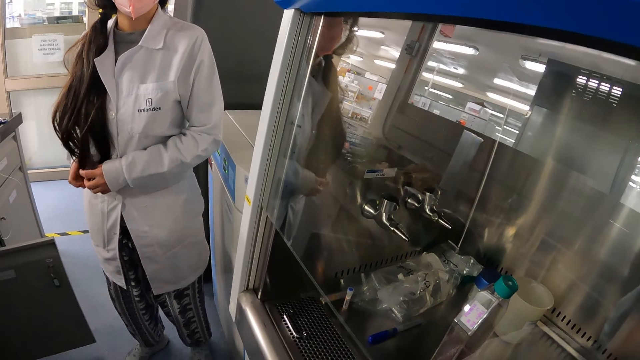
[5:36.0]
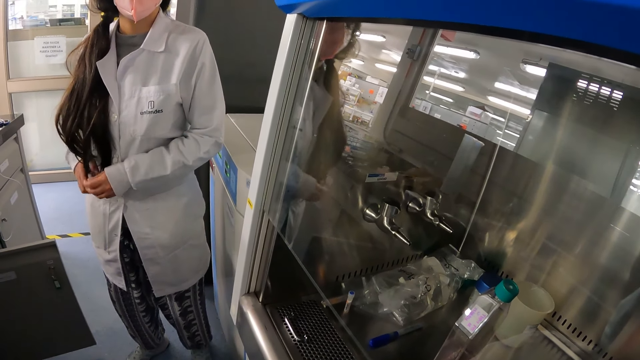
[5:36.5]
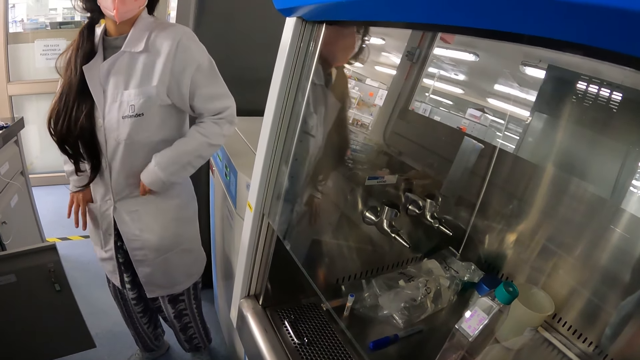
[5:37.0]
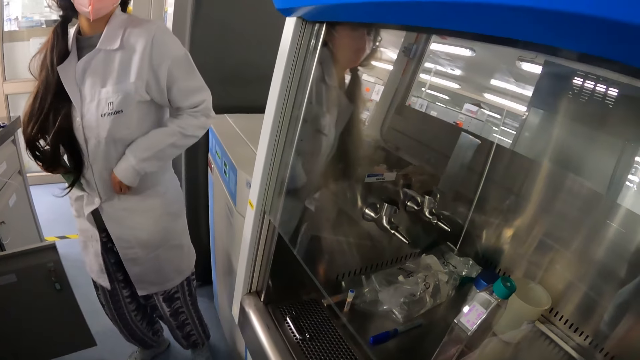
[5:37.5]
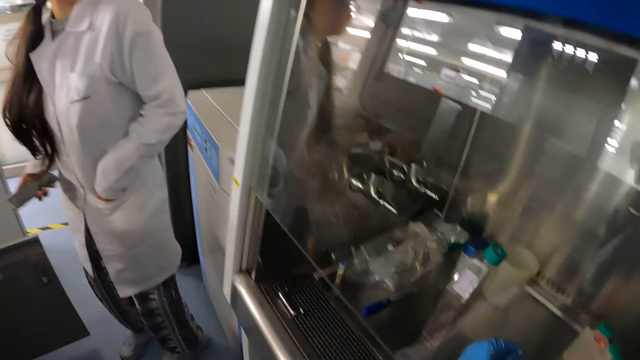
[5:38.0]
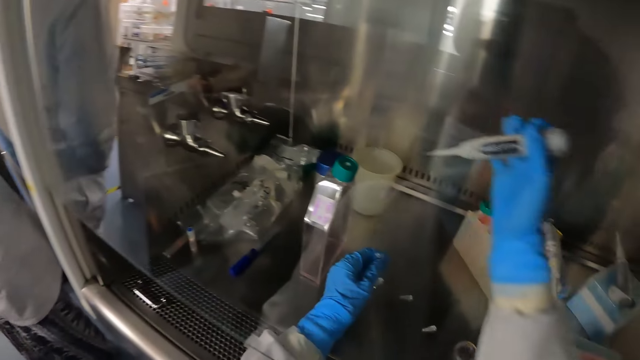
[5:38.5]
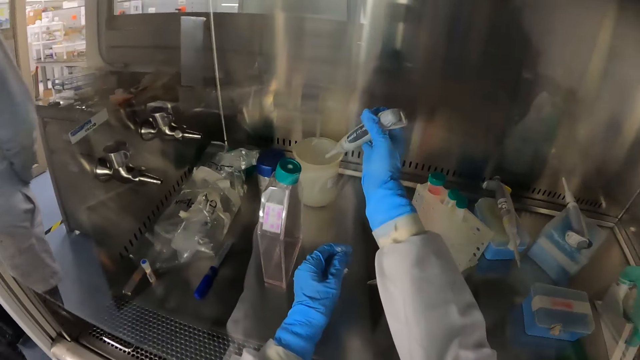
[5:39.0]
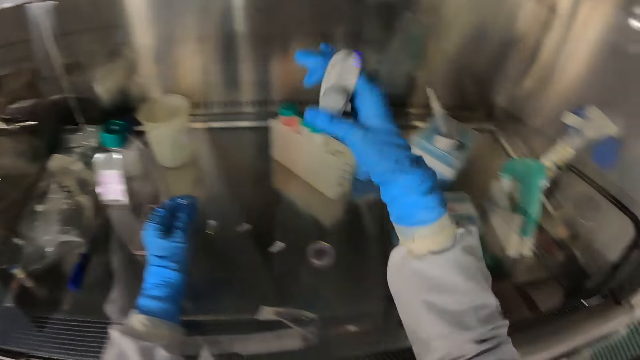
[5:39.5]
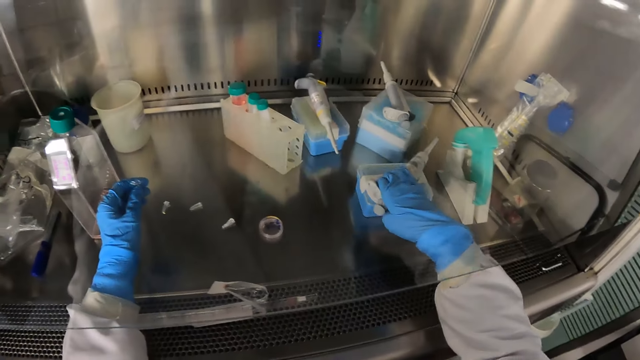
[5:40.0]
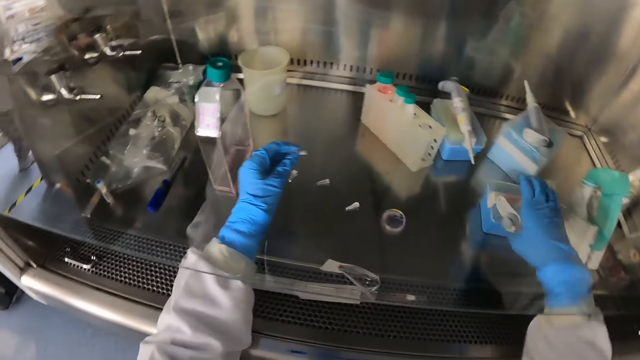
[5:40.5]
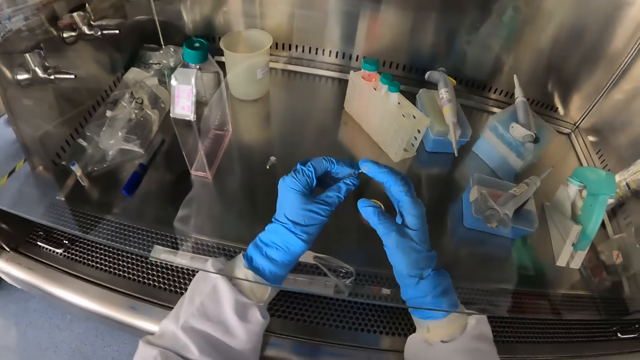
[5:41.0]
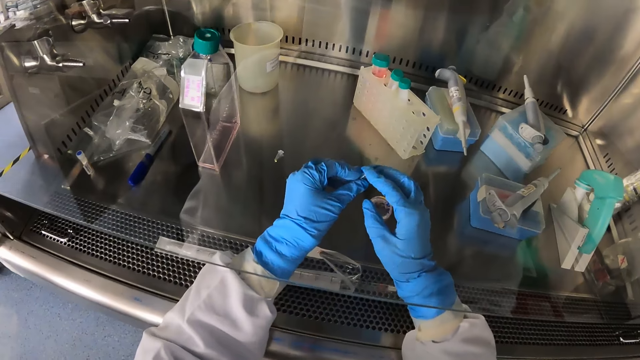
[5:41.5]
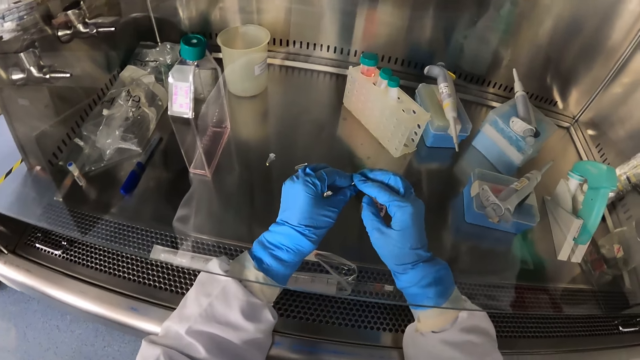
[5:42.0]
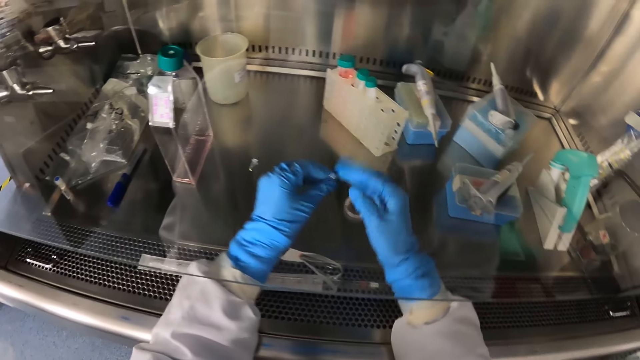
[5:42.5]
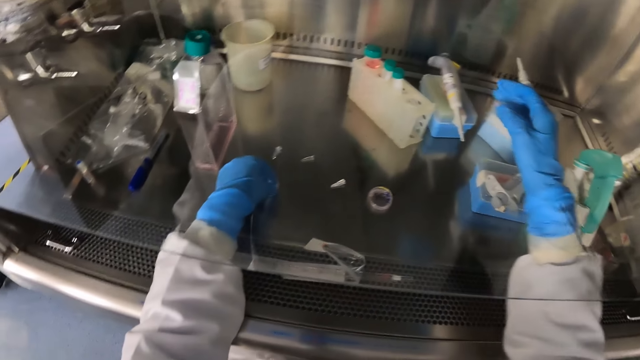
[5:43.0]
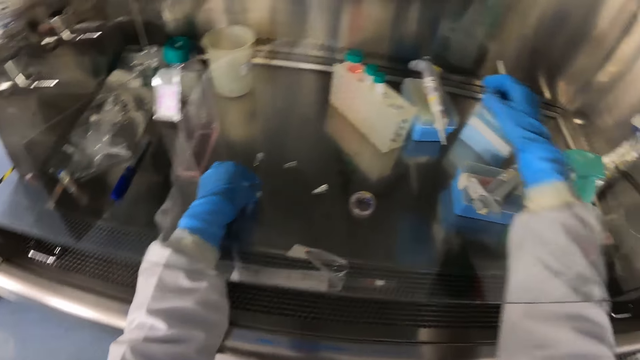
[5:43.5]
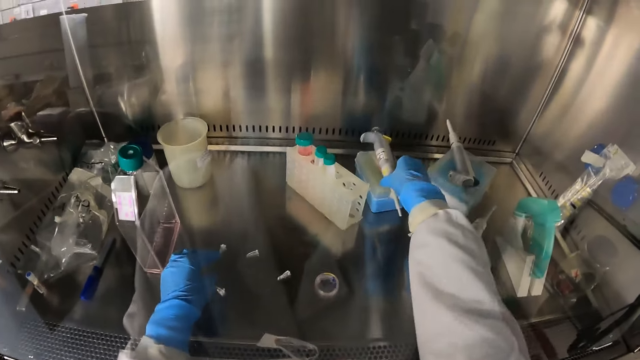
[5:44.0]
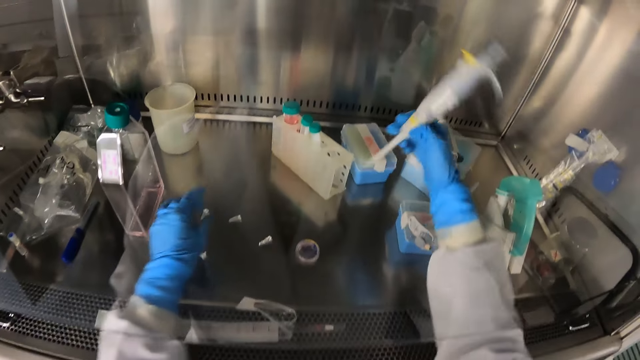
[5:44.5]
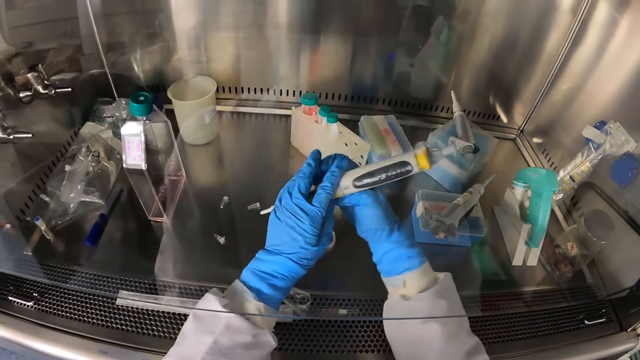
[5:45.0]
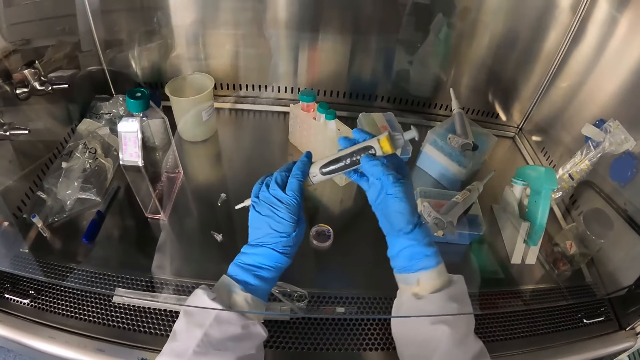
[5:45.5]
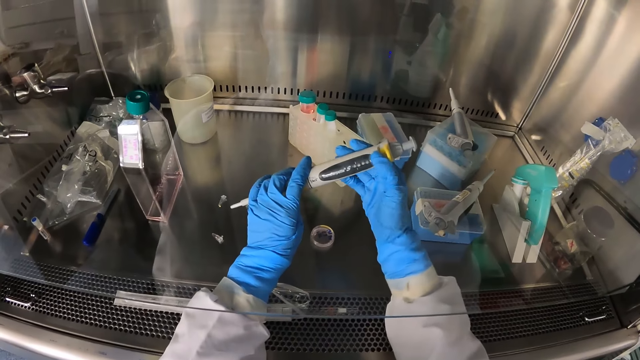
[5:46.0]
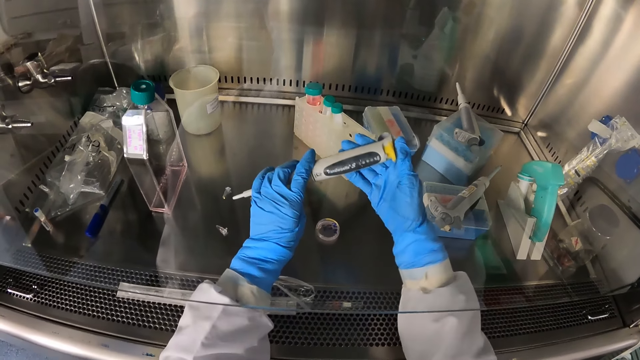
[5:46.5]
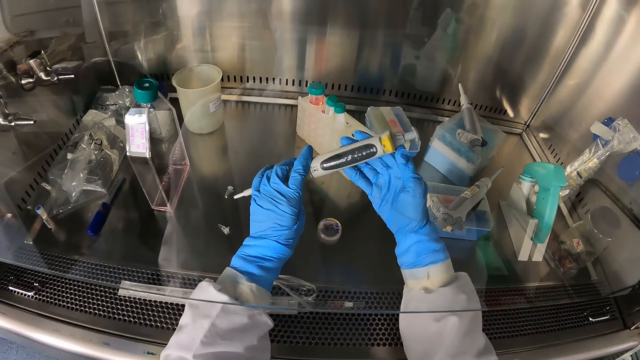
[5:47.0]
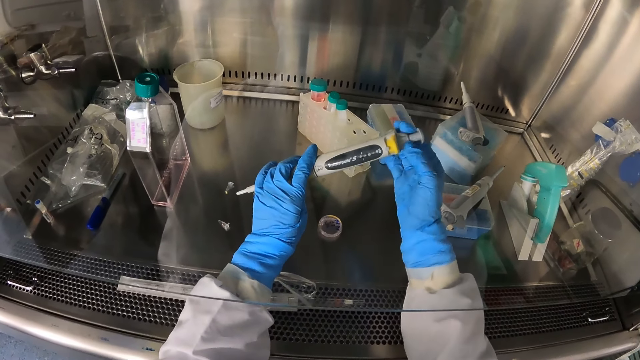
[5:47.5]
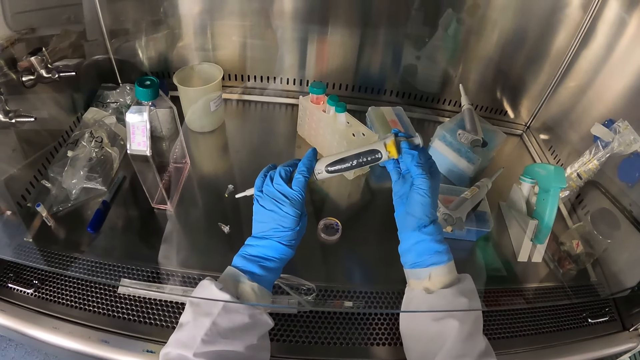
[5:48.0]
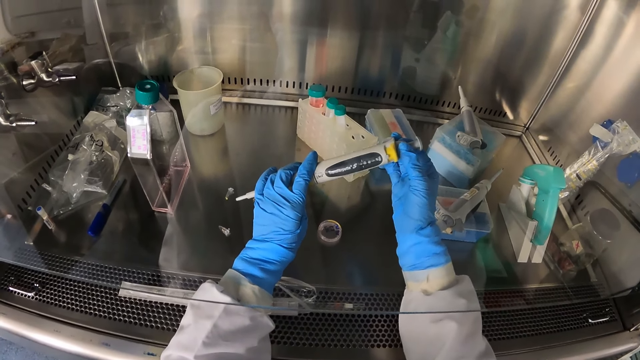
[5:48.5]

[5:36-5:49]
The woman removes a phone from her pocket with her right hand. The camera wearer drops the liquid sample in the plastic beaker on the lab bench with the tube picker in his right hand. He drops the tube picker on the test tube rack with his right hand. He covers the test tube with his right hand. He drops the test tube on the lab bench with his left hand. He picks up the tube picker on the test tube rack with his right hand. He holds the test tube picker with both hands. He adjusts the test tube picker with his right hand.

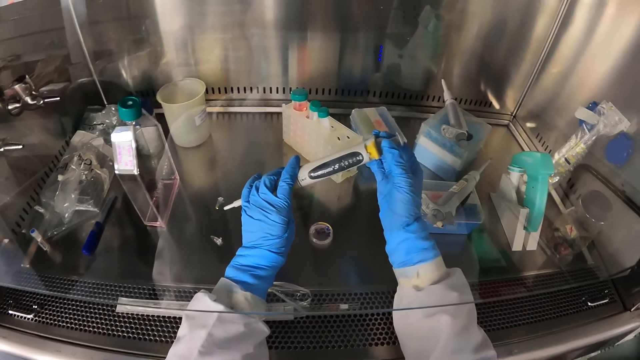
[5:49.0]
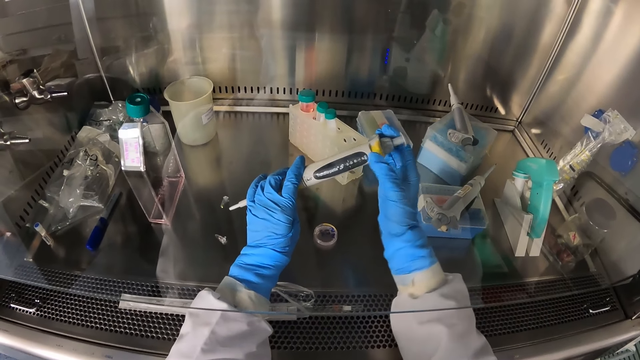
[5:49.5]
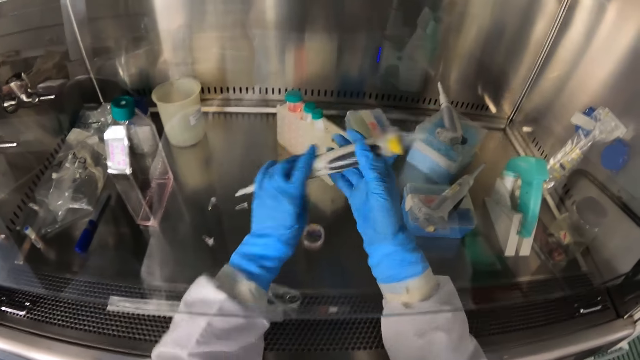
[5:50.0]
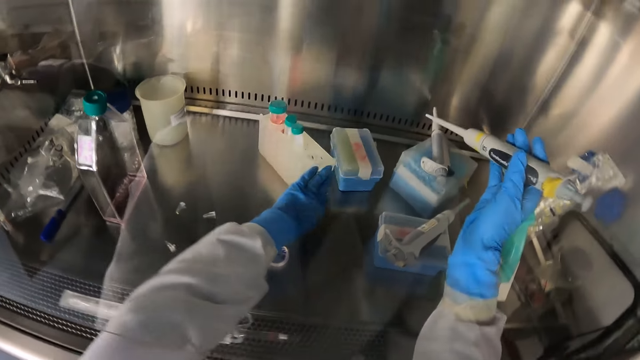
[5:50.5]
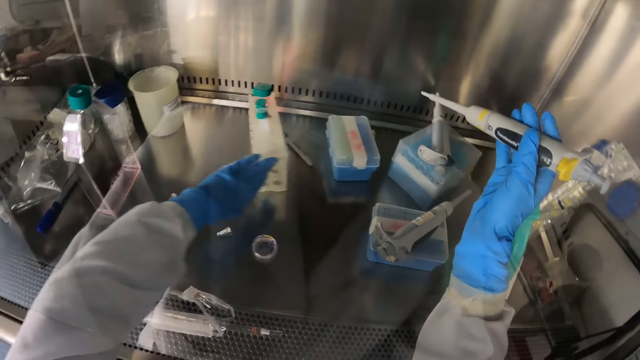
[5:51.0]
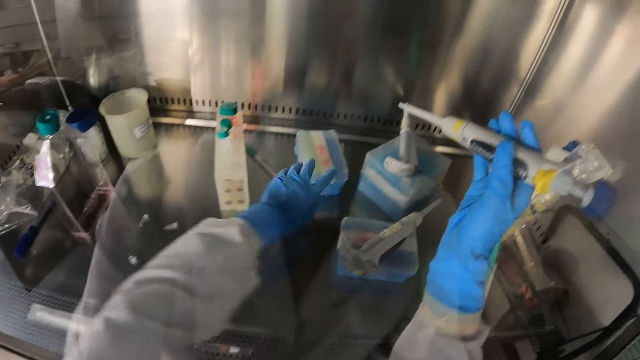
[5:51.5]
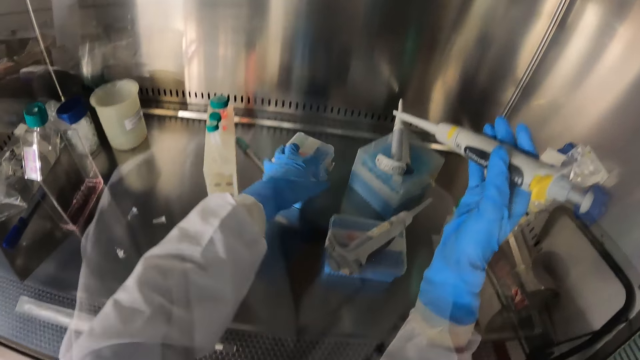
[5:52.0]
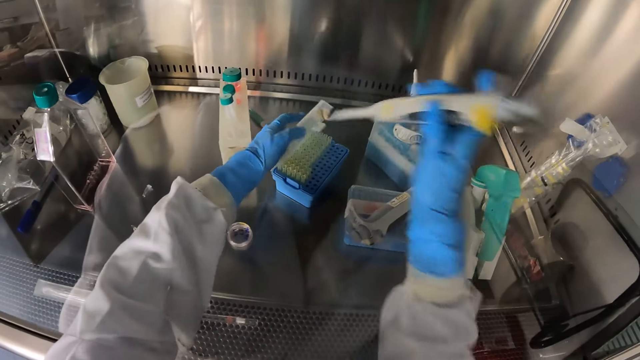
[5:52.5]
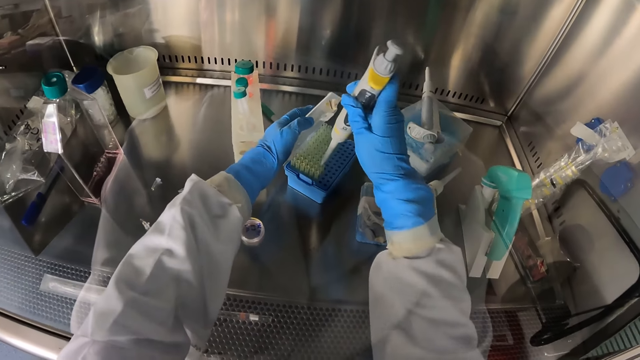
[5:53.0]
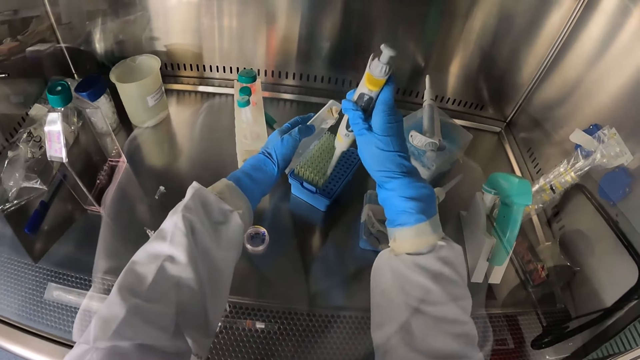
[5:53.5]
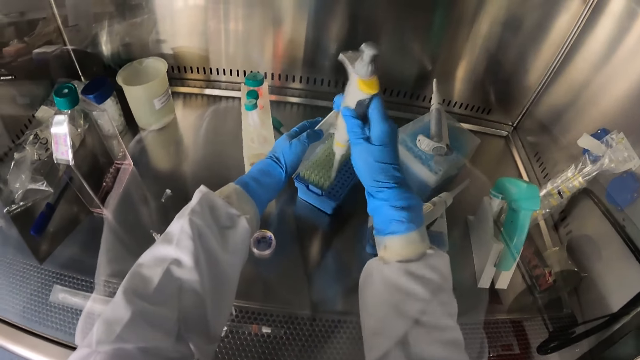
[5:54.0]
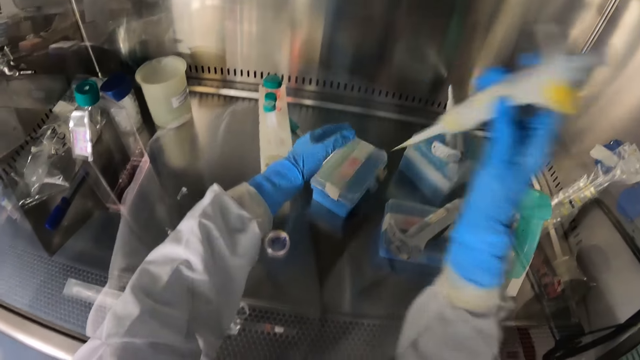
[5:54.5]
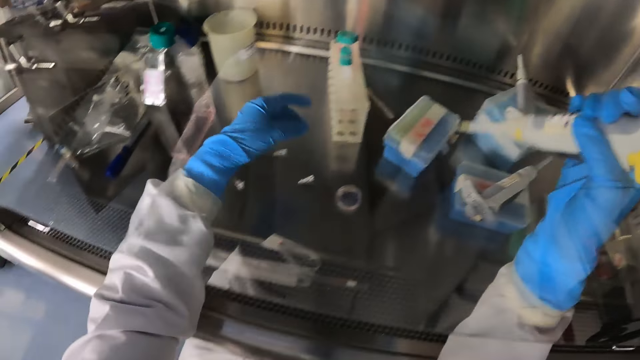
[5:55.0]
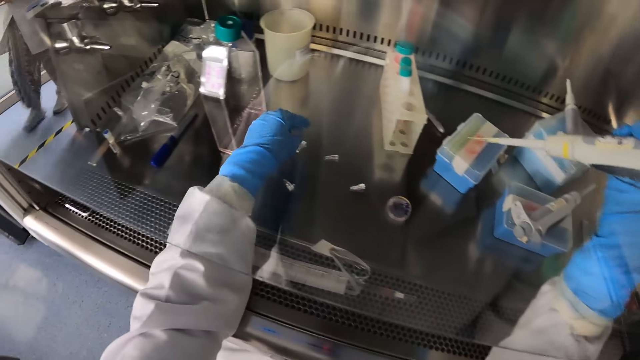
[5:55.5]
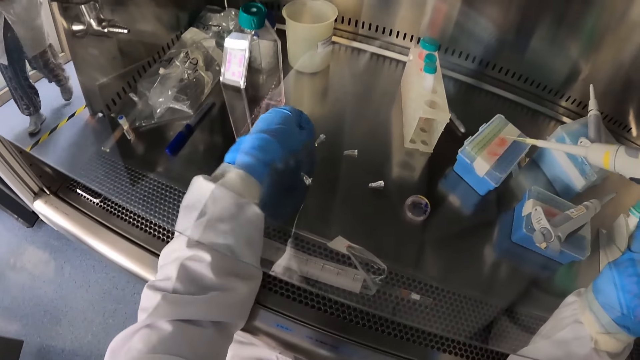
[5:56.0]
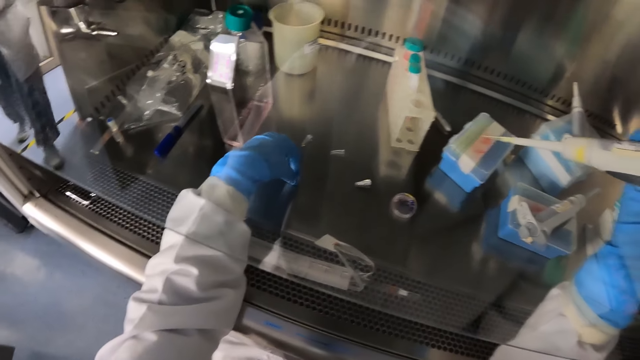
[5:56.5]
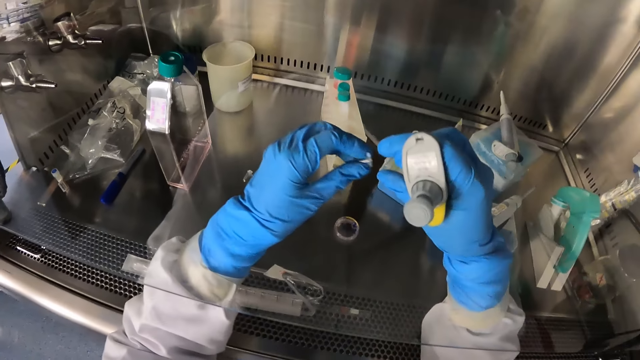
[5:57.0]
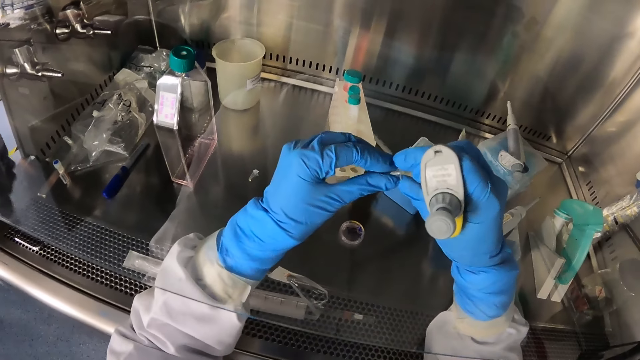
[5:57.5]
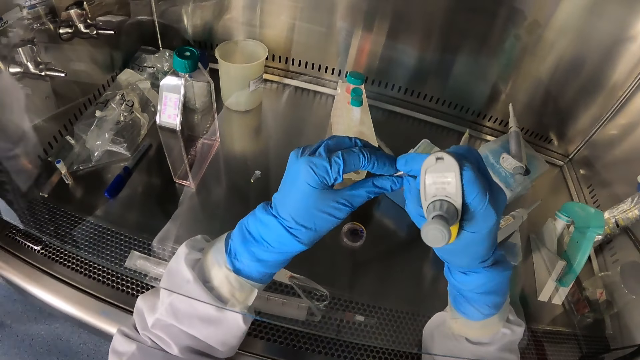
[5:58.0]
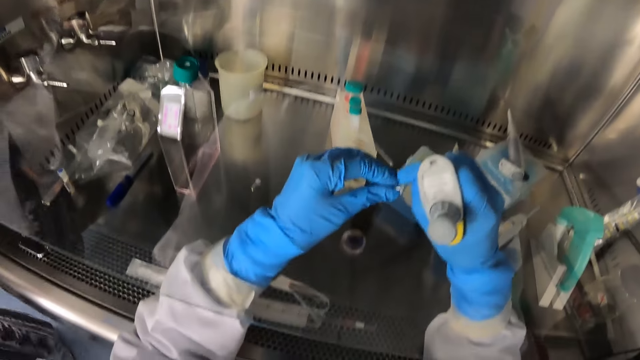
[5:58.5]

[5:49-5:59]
The camera wearer holds the test tube picker with his right hand. He adjusts a test tube rack on the lab bench with his left hand. He opens the test tube rack on the lab bench with his left hand. He does something. He extracts a liquid sample from a test tube on the test tube rack with the tube picker in his right hand. He closes the test tube rack on the lab bench with his left hand. He picks up the test tube from the lab bench with his left hand.
